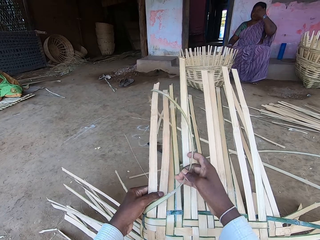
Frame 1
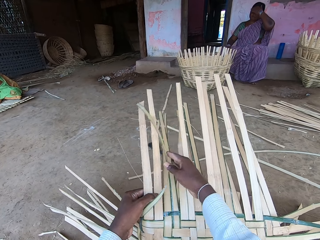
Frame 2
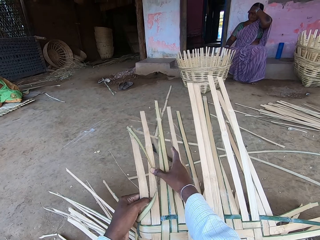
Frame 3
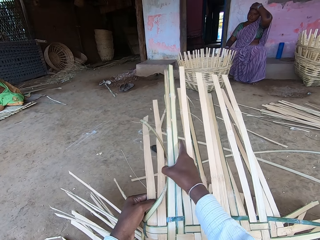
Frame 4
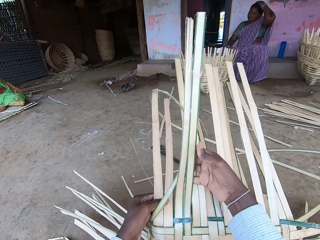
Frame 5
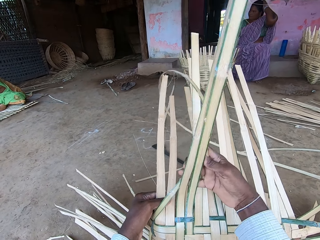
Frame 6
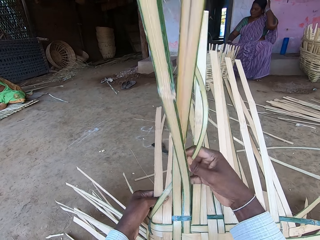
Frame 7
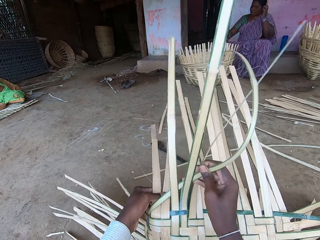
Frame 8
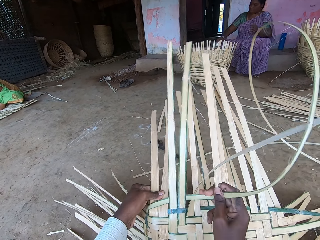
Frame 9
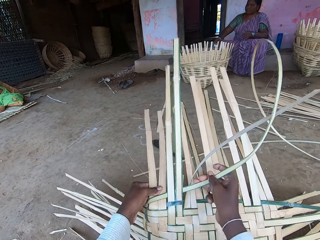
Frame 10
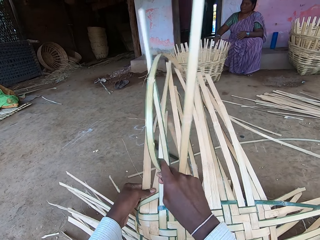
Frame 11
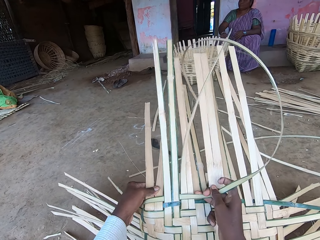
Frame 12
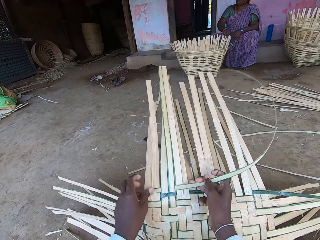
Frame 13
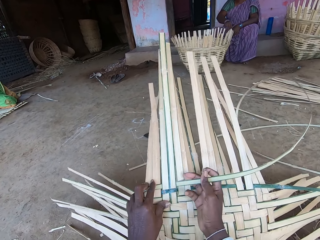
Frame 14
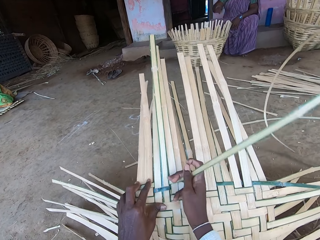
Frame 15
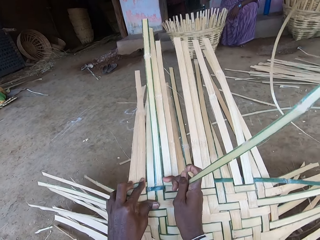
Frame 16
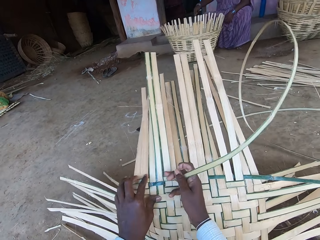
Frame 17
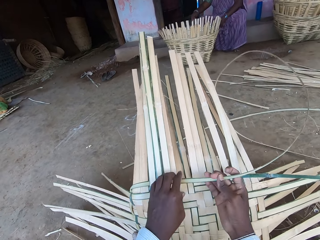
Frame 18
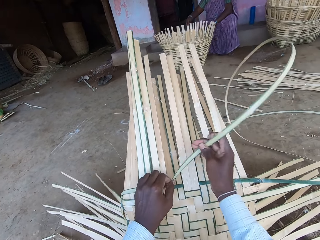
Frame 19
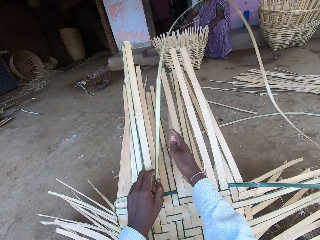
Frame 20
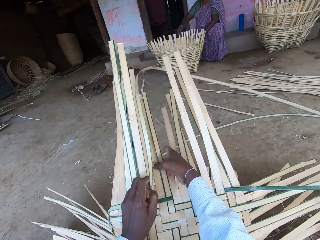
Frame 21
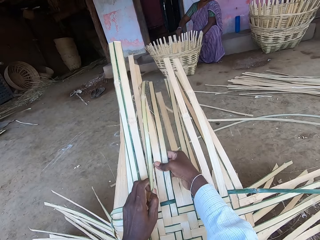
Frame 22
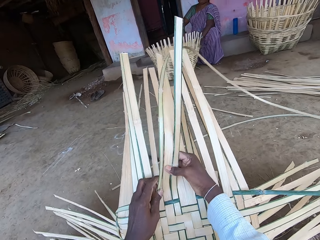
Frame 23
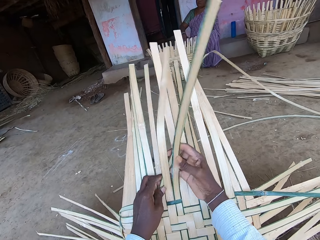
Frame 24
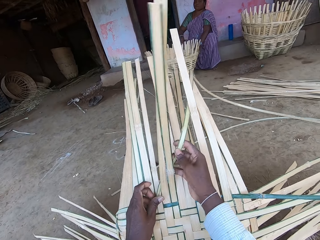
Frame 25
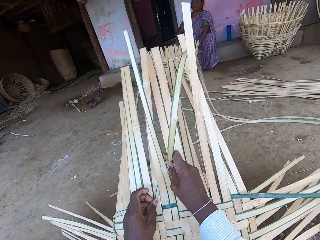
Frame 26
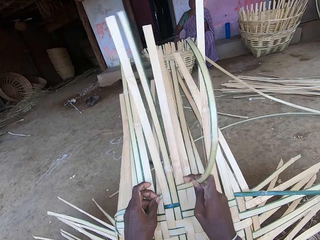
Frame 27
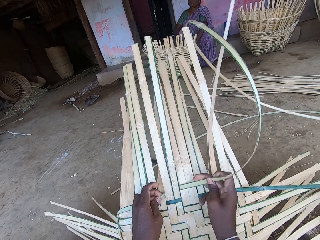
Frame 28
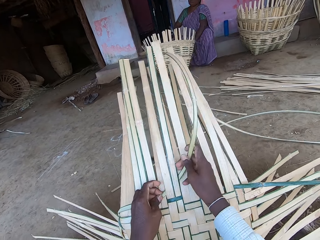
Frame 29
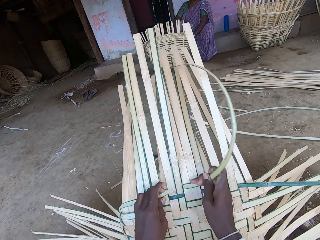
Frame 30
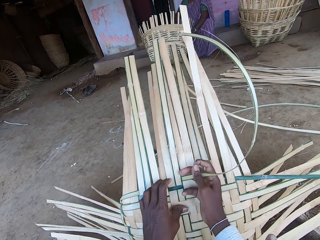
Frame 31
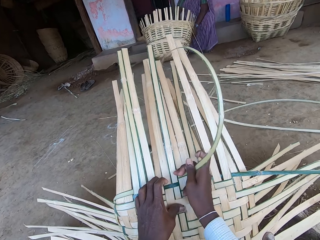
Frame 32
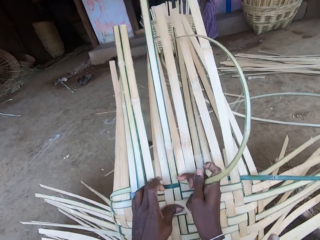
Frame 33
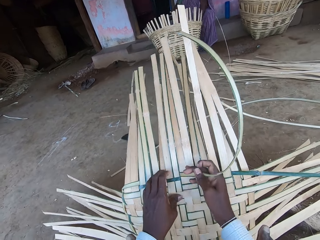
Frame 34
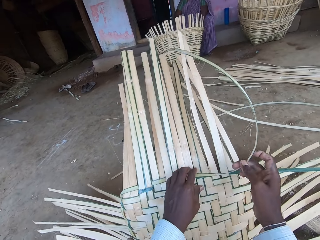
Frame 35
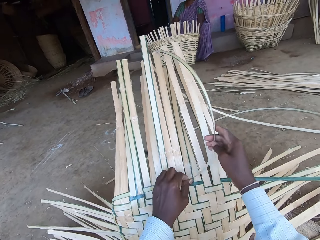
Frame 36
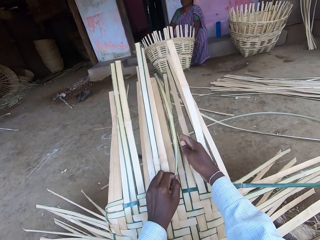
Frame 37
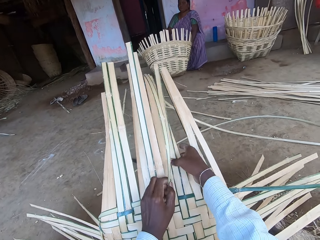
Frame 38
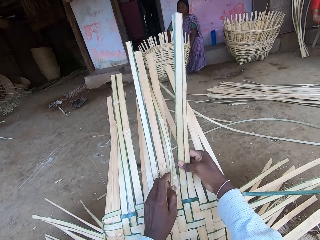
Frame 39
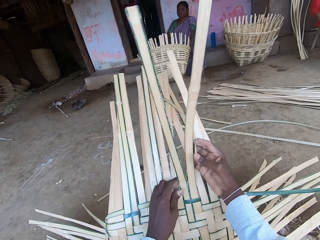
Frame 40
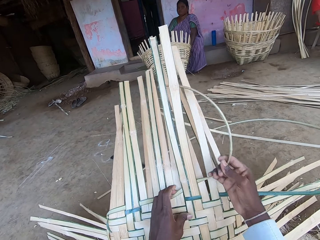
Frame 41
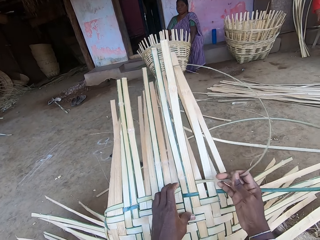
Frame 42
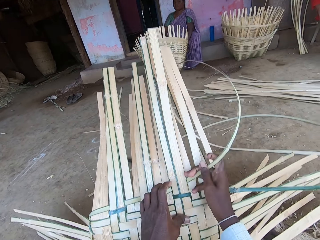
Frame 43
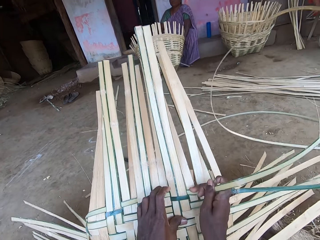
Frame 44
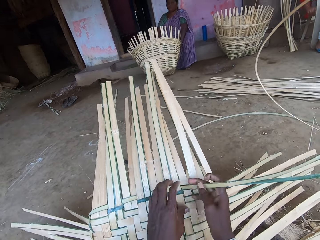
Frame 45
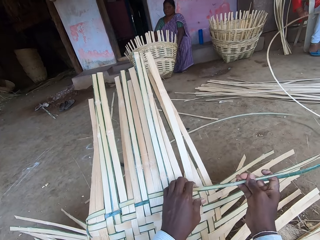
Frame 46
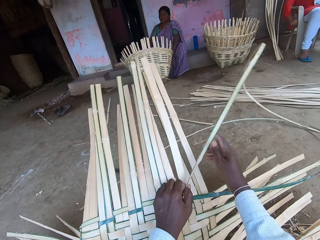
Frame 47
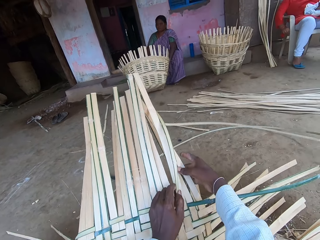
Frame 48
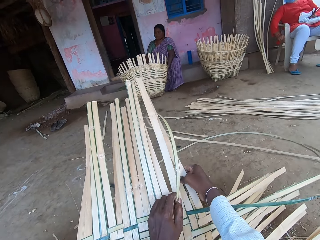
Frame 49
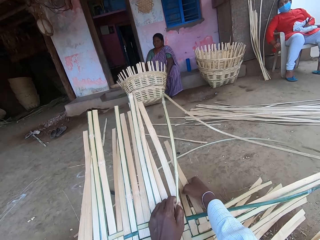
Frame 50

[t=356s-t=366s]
The woman touches her face with her left hand. She turns the basket on the ground with her right hand and holds the basket with both hands. The camera wearer talks.

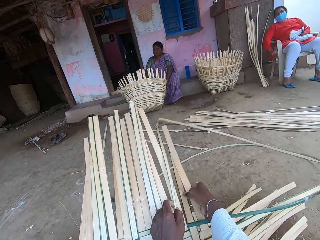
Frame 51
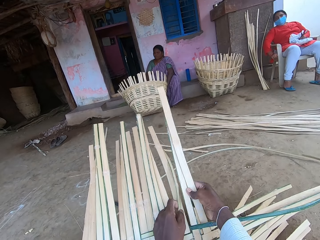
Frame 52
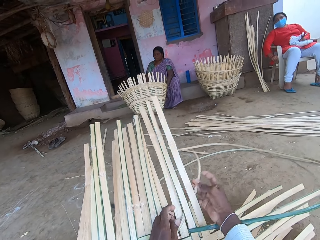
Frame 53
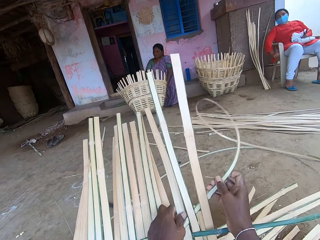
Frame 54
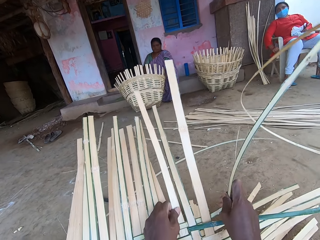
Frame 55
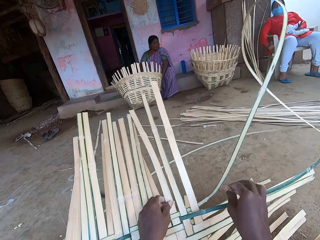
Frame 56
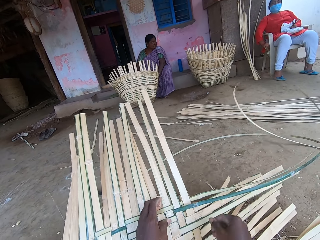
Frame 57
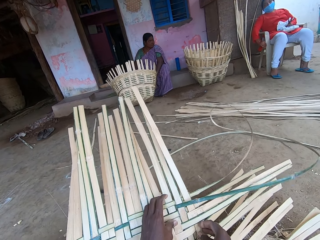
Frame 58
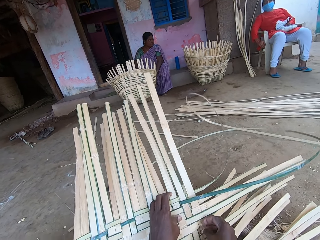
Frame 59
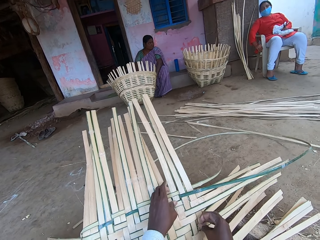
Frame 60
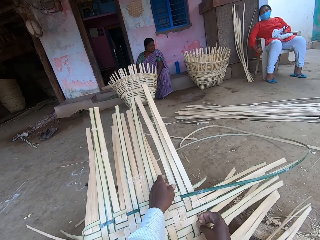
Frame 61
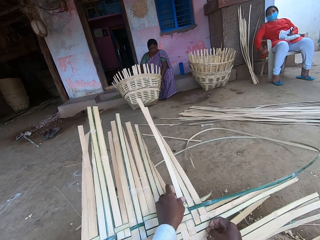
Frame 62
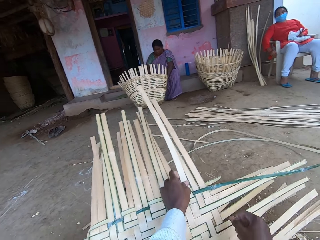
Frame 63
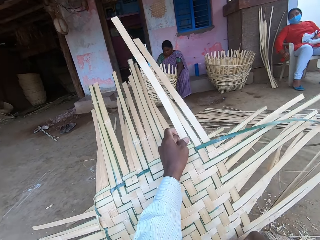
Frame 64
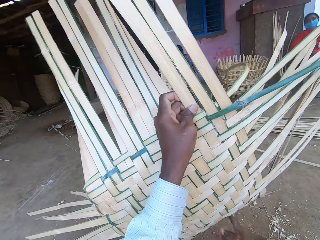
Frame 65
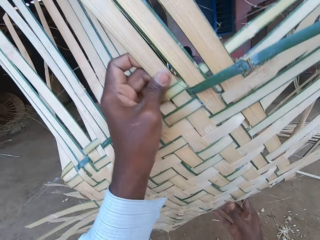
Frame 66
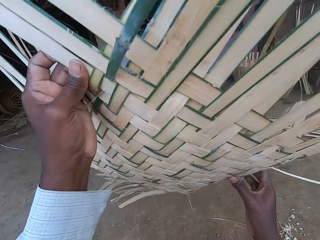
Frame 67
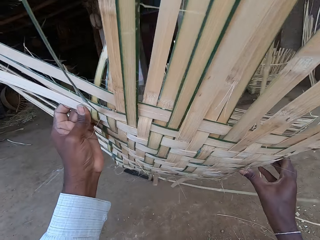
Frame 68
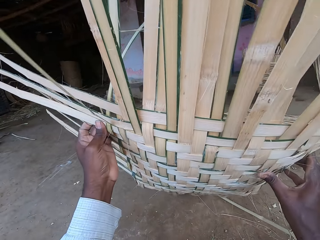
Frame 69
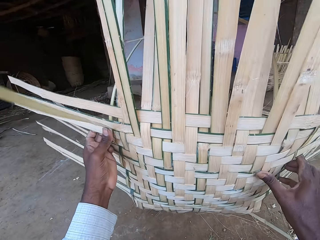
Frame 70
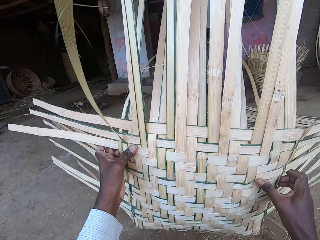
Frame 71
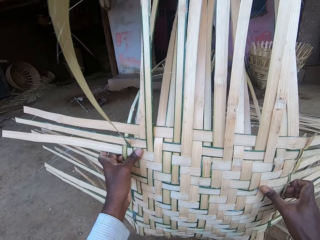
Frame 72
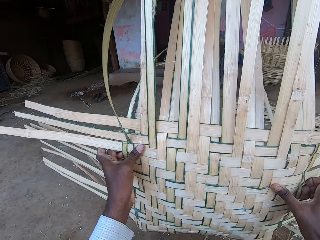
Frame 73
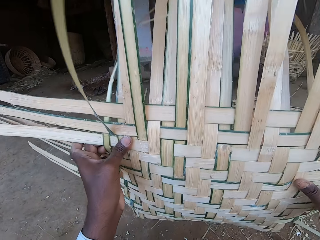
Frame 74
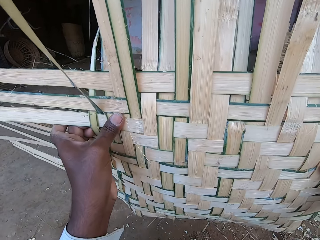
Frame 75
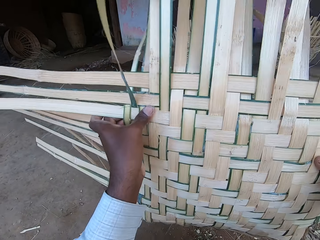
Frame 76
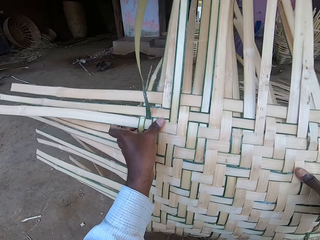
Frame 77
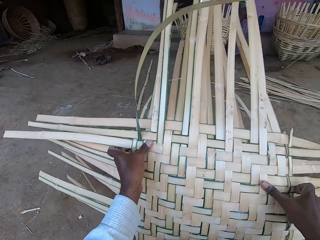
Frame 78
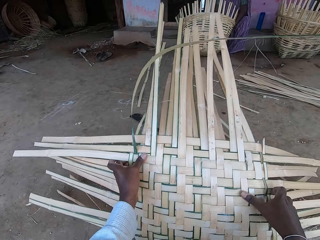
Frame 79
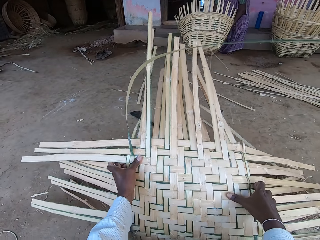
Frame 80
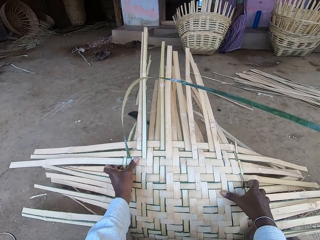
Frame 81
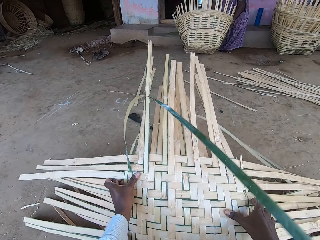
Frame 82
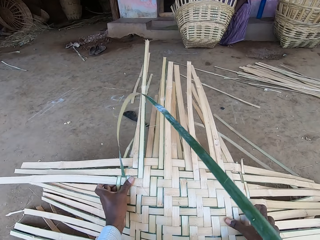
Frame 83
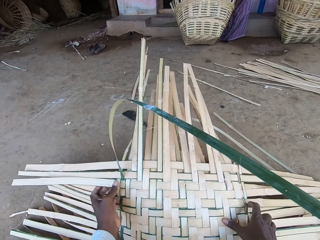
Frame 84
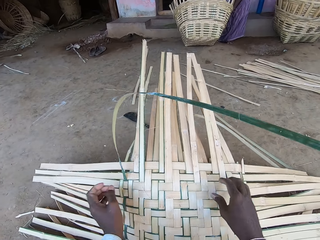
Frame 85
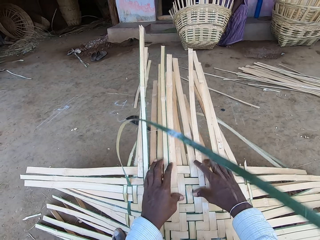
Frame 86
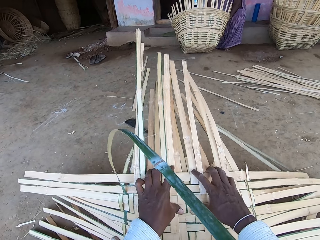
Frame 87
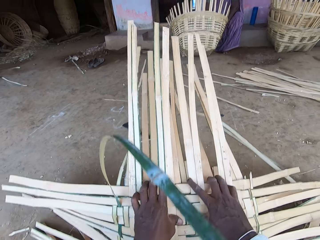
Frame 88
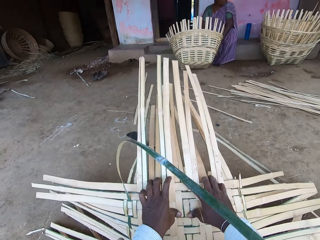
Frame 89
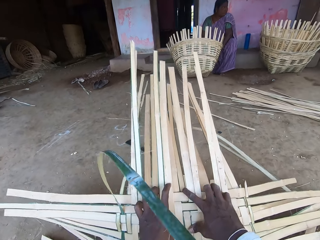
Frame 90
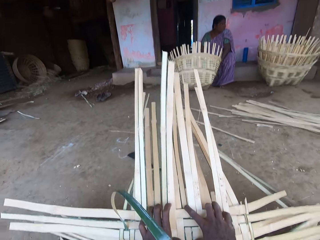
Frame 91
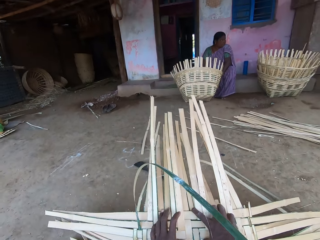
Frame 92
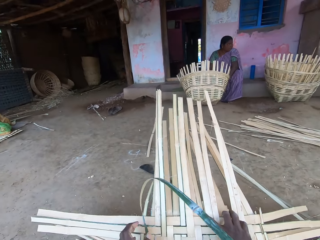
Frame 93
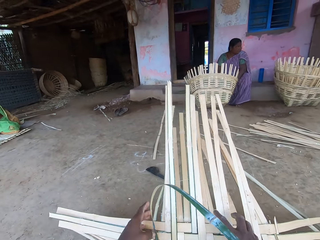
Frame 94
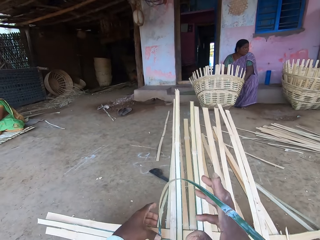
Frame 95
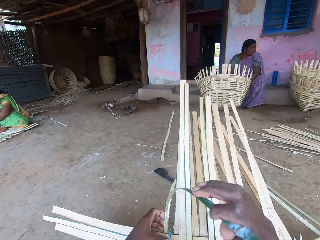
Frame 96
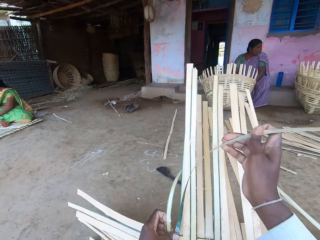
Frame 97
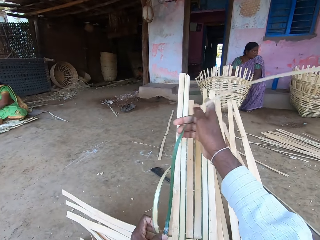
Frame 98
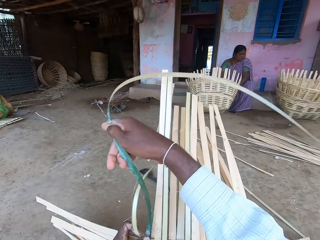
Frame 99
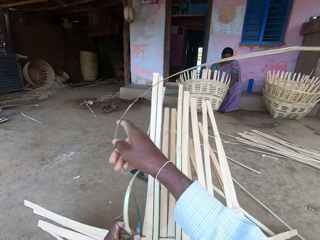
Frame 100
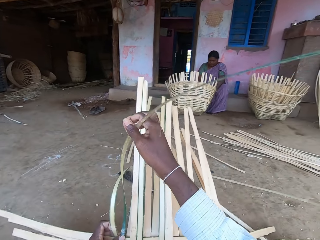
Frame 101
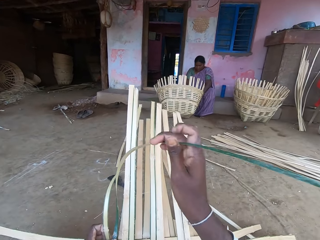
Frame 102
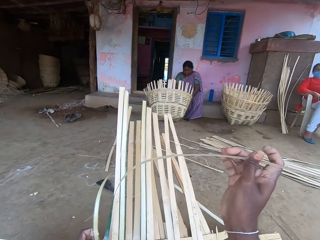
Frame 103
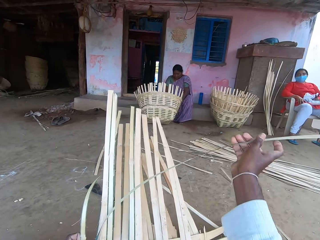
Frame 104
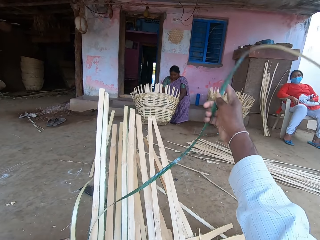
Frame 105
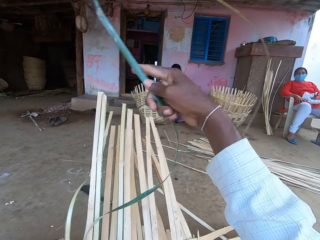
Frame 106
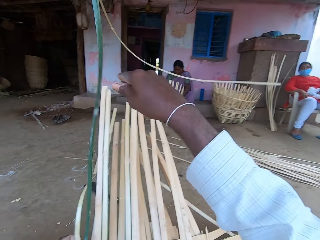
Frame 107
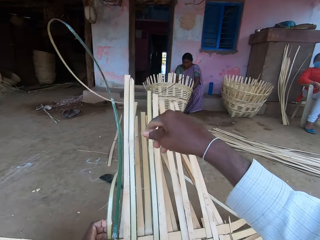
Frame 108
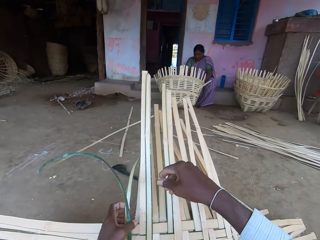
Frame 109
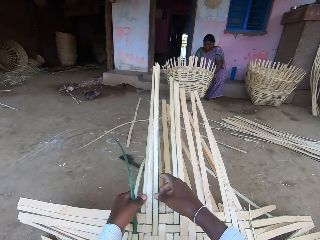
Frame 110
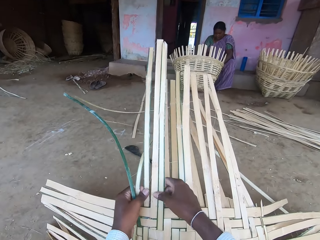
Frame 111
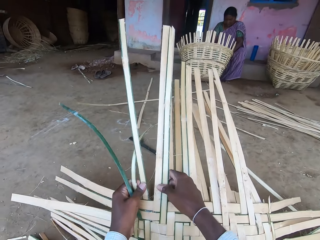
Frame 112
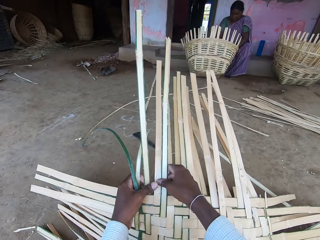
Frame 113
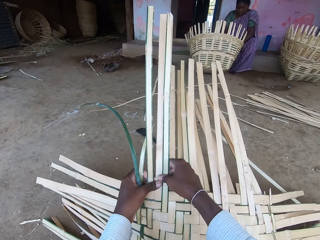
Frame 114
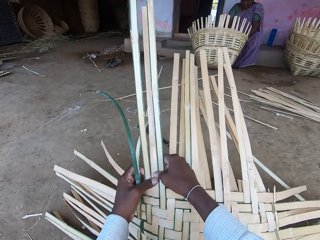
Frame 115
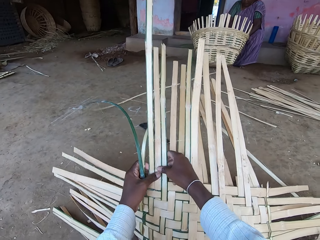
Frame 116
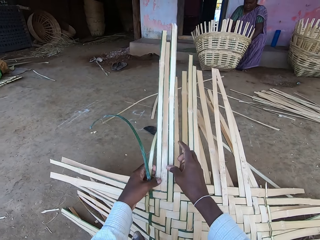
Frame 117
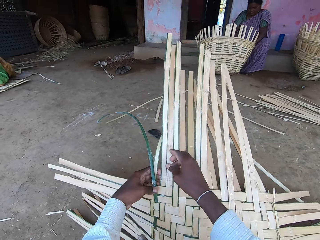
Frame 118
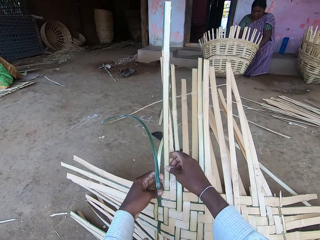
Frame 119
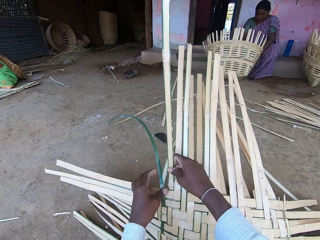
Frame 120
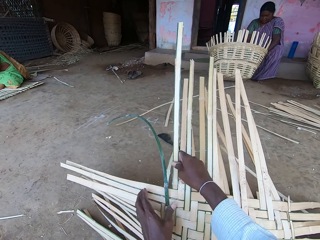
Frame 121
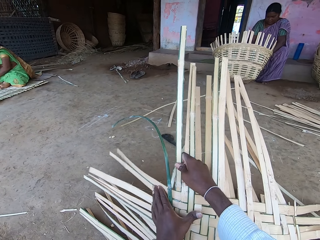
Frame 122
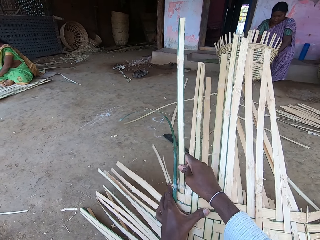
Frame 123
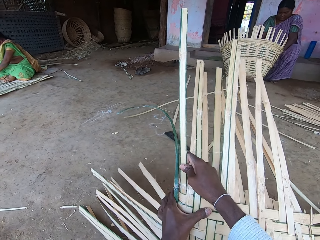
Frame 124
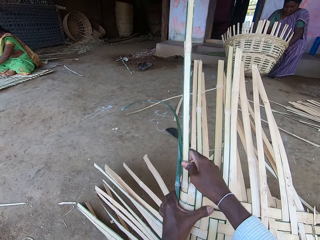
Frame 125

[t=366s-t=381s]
The camera wearer turns the basket on the ground with both hands. They weave the basket with reeds with both hands.
